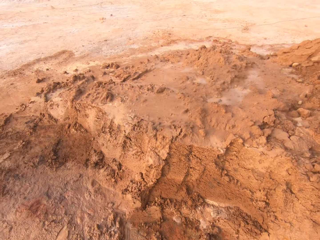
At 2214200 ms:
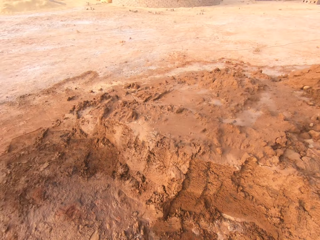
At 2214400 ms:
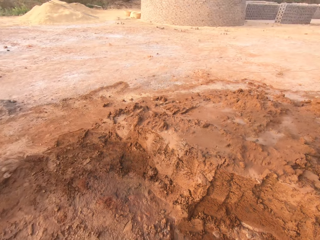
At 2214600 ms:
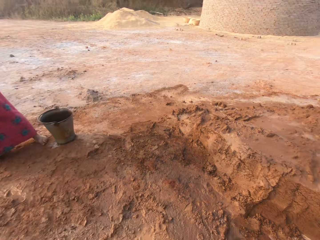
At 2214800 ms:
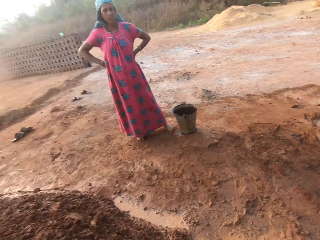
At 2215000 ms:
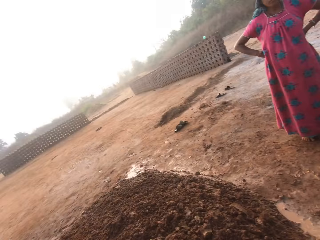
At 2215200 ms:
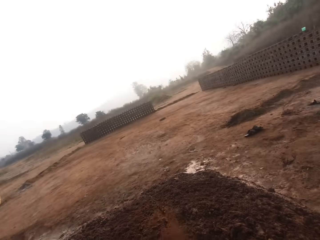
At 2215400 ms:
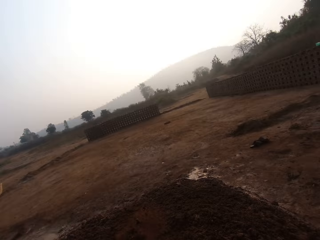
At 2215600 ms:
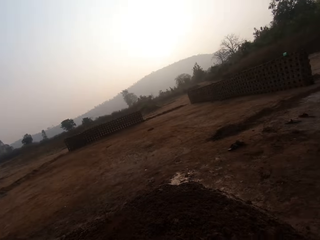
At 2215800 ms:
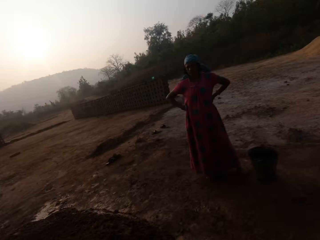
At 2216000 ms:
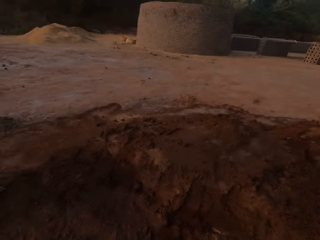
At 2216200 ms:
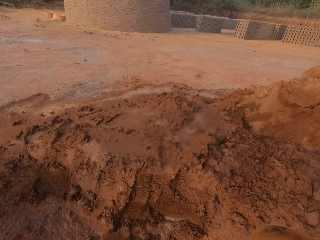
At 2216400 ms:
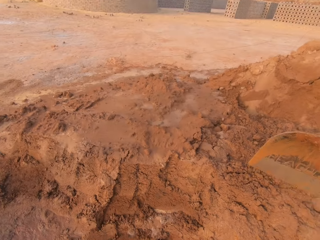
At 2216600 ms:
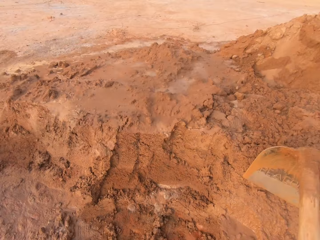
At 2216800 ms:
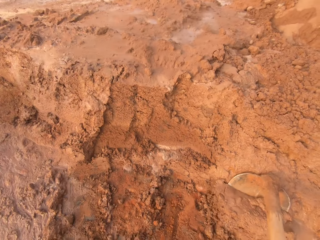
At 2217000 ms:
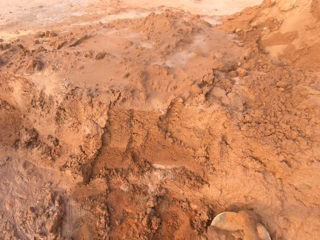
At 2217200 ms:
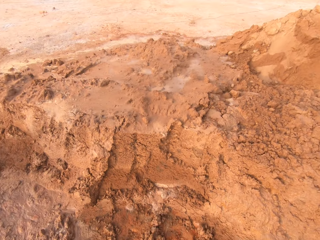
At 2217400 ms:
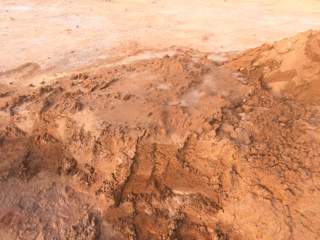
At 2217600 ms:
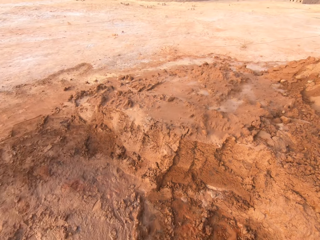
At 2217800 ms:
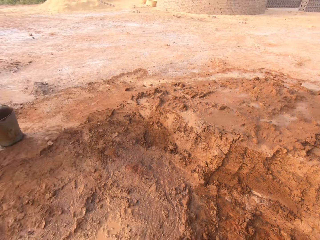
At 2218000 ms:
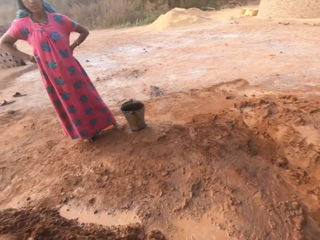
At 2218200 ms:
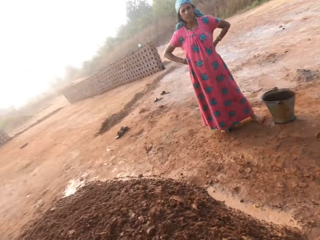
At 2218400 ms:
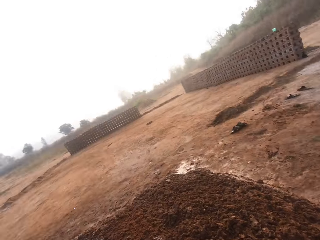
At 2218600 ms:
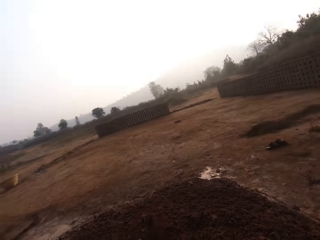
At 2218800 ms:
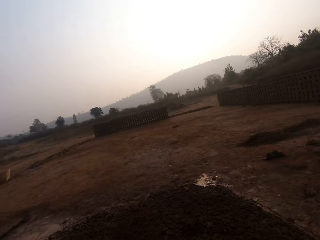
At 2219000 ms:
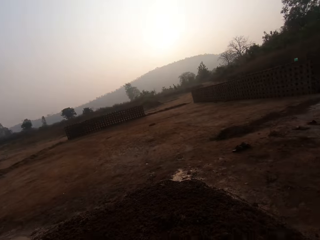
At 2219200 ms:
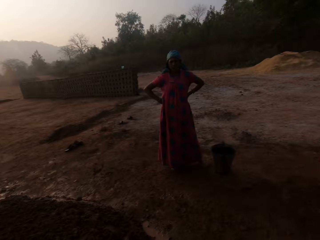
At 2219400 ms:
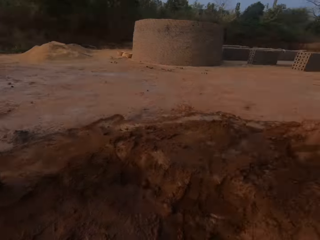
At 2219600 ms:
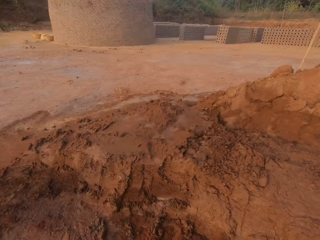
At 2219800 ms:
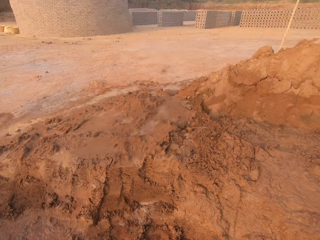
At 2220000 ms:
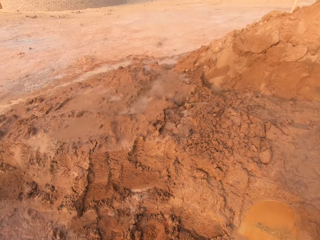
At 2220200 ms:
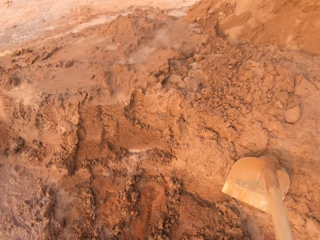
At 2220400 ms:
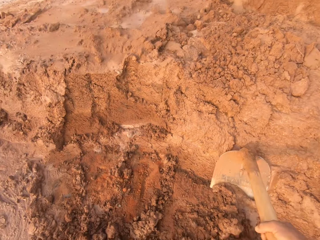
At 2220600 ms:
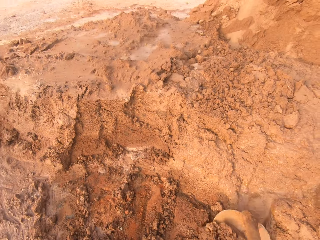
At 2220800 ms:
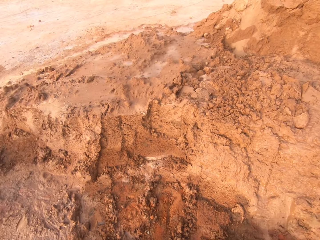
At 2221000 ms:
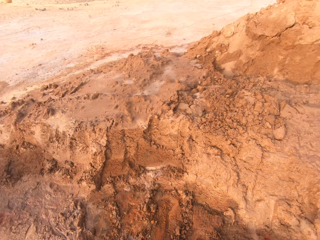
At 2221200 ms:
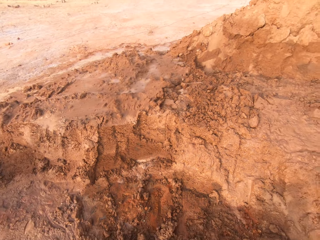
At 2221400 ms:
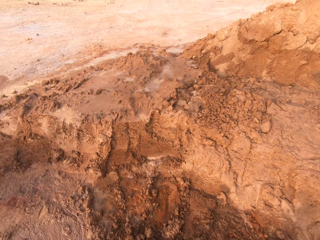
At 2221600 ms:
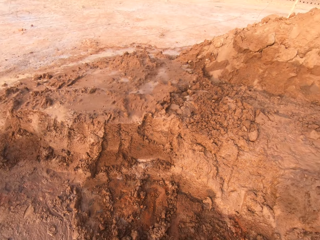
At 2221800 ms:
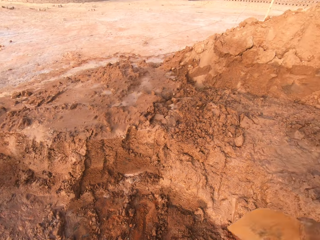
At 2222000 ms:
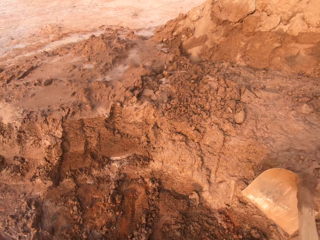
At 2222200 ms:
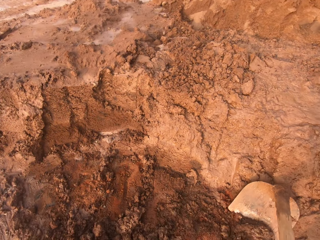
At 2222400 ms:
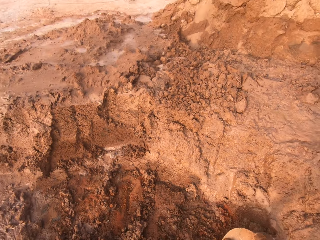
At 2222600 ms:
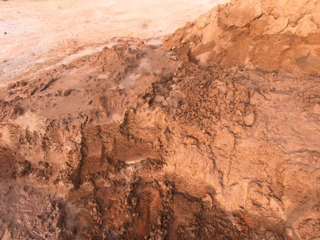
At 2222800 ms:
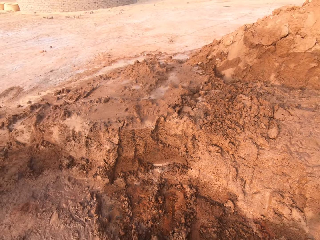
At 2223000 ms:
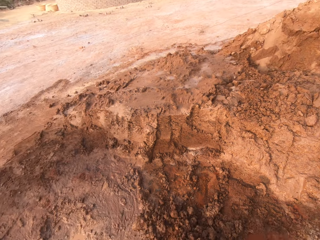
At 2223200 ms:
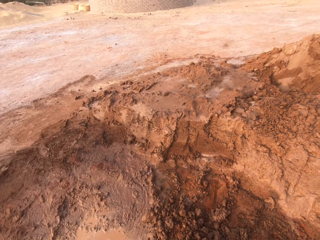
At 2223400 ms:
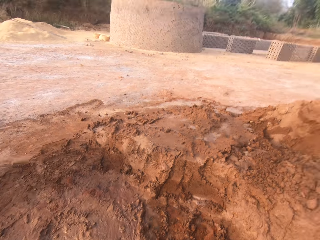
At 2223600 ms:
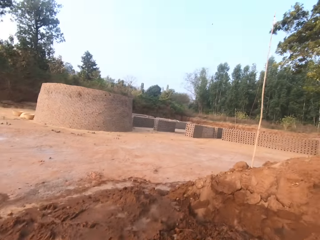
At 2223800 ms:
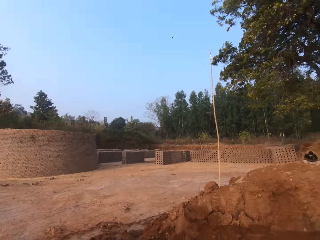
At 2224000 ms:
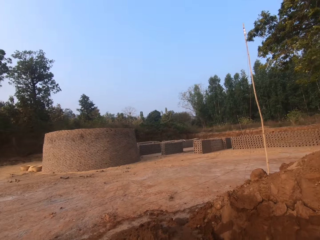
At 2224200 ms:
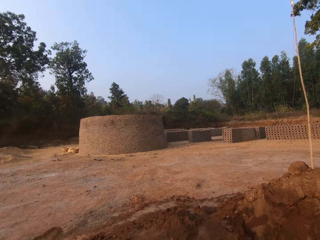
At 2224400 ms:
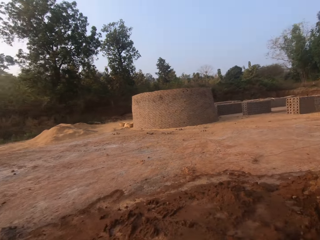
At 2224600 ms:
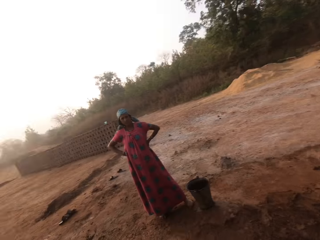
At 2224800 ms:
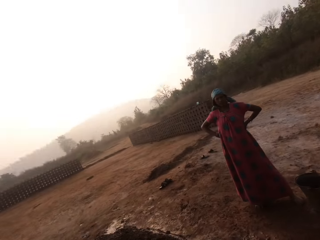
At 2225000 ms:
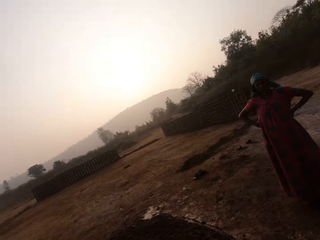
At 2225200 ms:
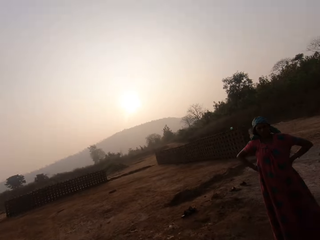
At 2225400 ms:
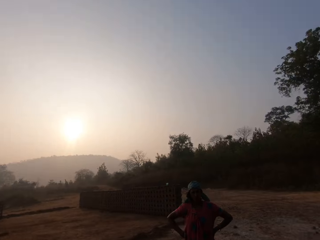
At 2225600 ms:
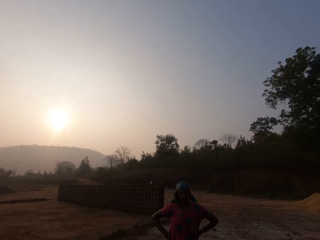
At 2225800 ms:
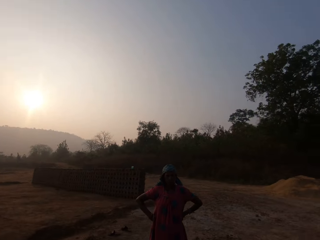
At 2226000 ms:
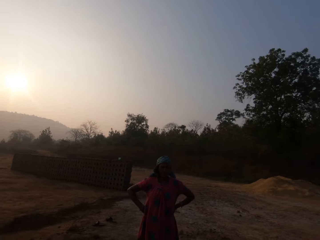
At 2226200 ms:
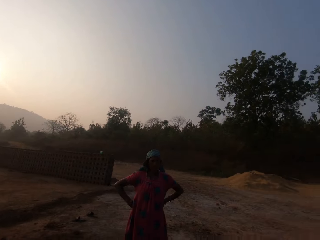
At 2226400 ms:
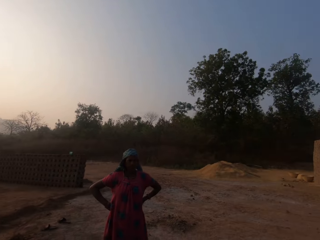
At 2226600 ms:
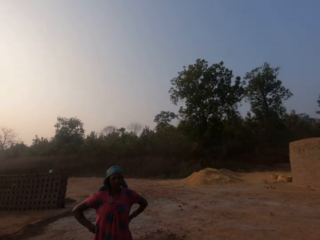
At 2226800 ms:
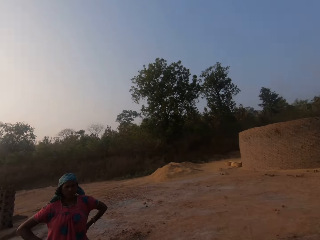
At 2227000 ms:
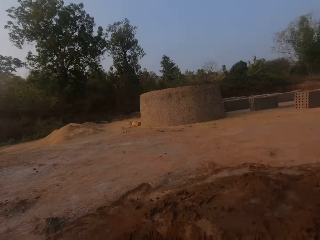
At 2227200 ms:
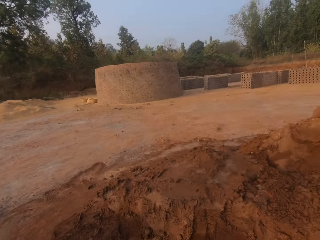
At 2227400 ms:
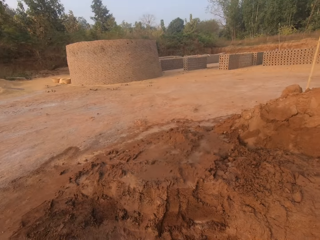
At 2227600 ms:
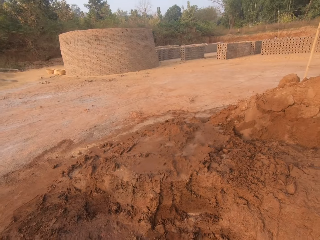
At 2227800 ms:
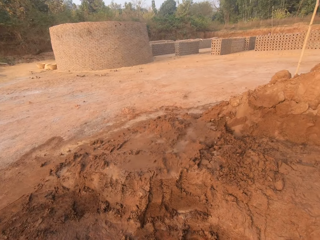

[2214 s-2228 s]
The camera wearer moves the soil with the hoe. They pour the sand on the ground with the hoe in both hands. They pick sand from the ground with the hoe in both hands. They pour the sand on the ground with the hoe in both hands. They dig the ground with the hoe in both hands. They move the soil with the hoe. They converse with the man and the woman.

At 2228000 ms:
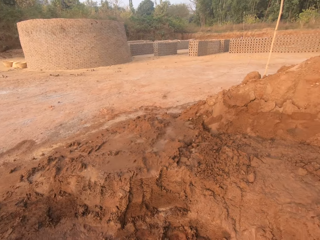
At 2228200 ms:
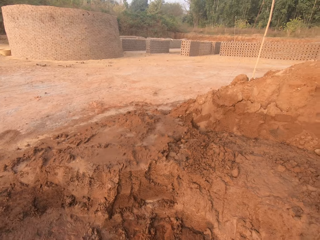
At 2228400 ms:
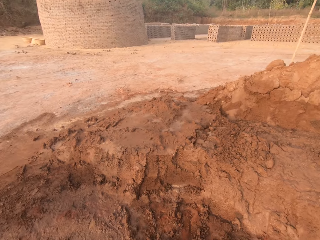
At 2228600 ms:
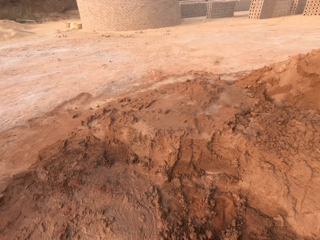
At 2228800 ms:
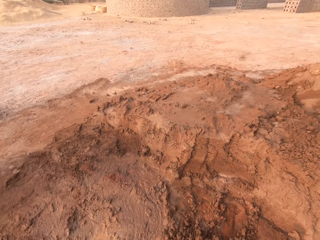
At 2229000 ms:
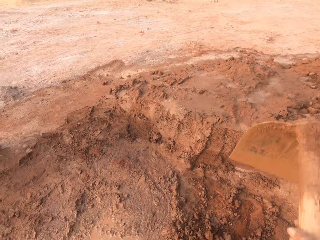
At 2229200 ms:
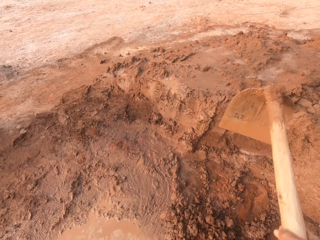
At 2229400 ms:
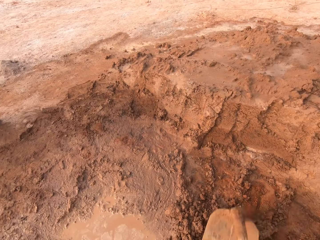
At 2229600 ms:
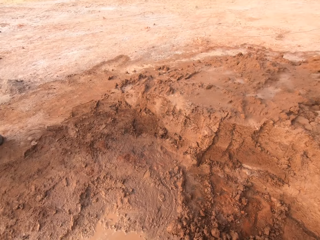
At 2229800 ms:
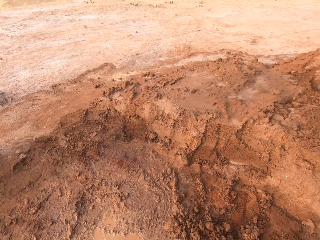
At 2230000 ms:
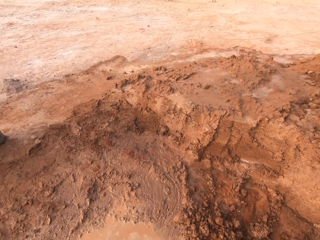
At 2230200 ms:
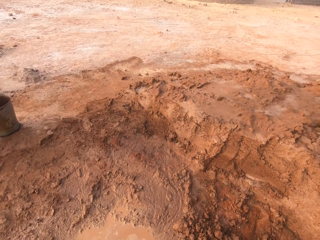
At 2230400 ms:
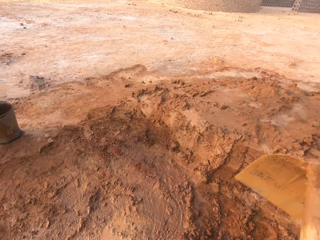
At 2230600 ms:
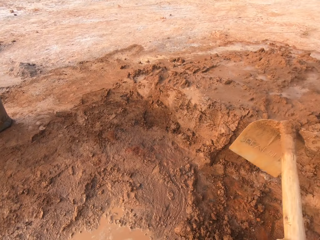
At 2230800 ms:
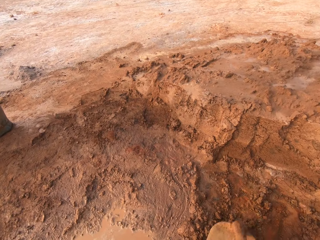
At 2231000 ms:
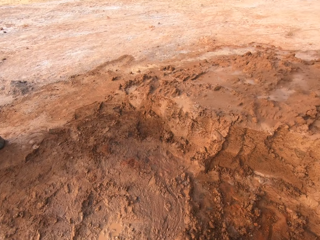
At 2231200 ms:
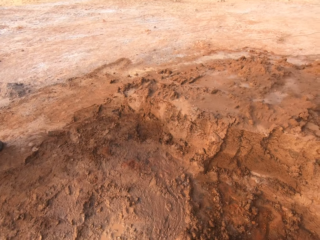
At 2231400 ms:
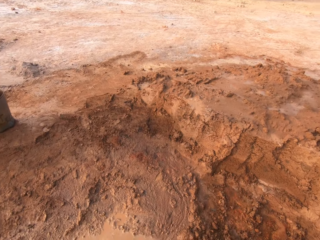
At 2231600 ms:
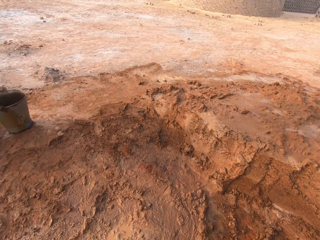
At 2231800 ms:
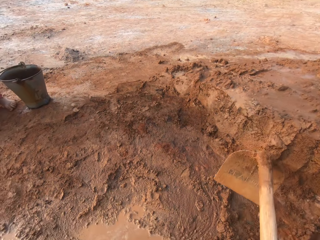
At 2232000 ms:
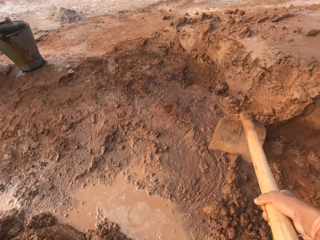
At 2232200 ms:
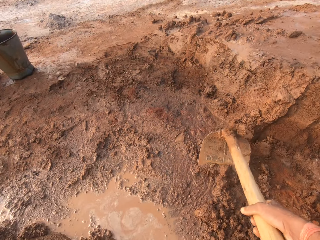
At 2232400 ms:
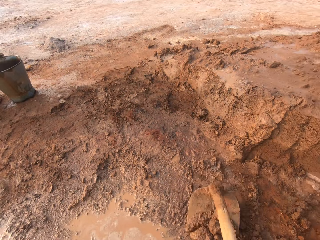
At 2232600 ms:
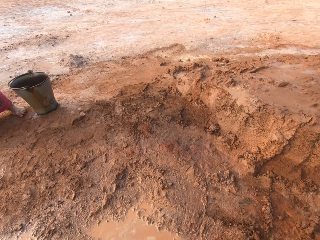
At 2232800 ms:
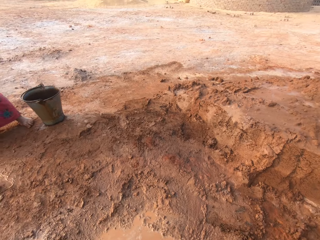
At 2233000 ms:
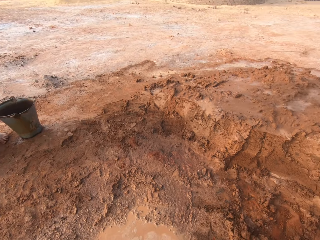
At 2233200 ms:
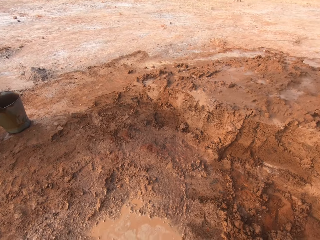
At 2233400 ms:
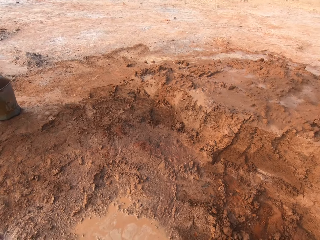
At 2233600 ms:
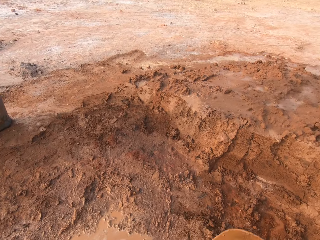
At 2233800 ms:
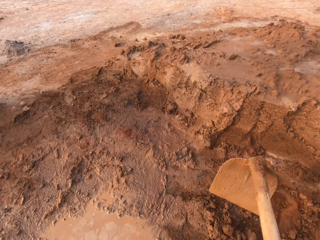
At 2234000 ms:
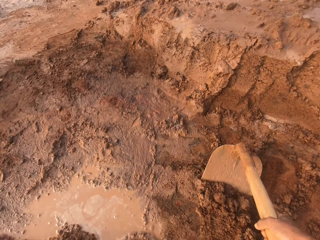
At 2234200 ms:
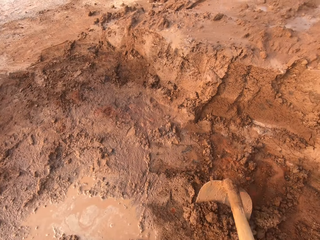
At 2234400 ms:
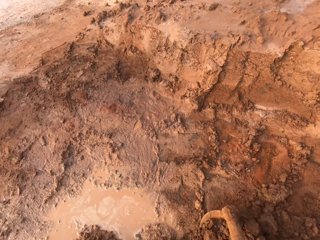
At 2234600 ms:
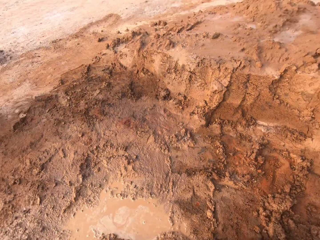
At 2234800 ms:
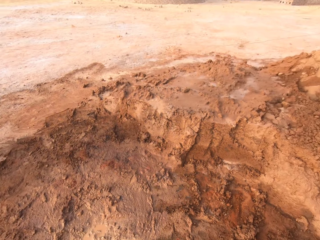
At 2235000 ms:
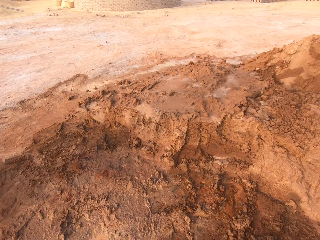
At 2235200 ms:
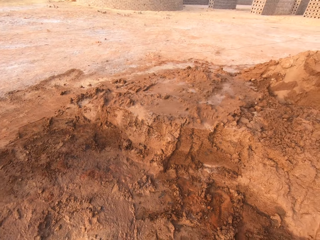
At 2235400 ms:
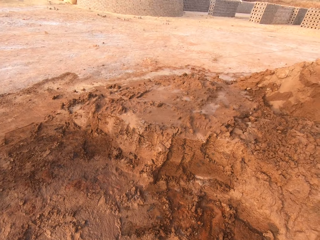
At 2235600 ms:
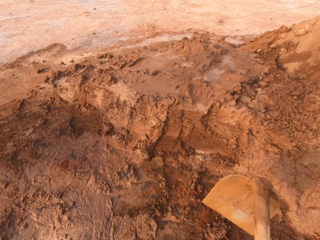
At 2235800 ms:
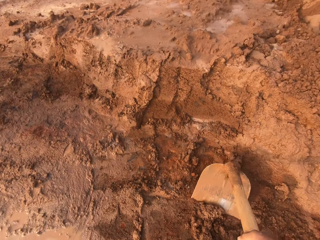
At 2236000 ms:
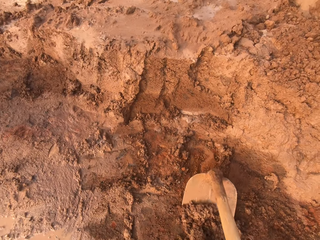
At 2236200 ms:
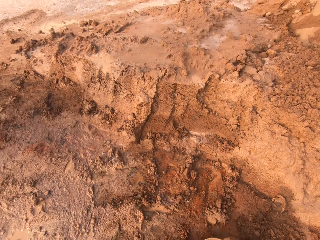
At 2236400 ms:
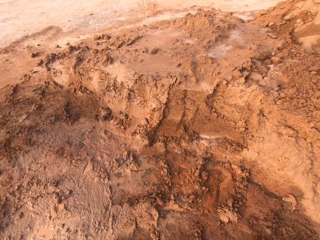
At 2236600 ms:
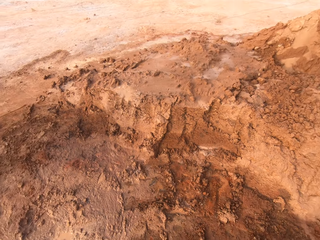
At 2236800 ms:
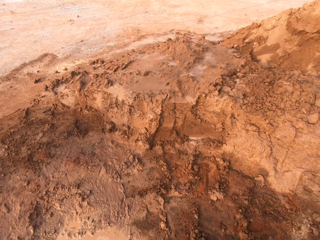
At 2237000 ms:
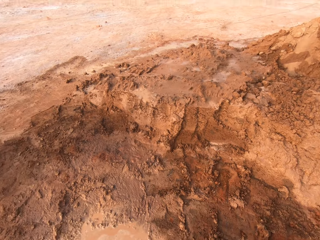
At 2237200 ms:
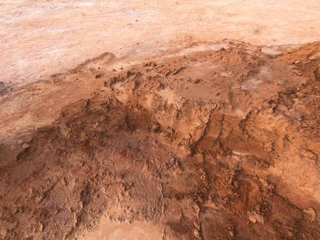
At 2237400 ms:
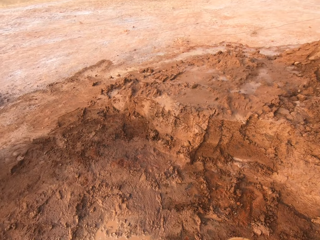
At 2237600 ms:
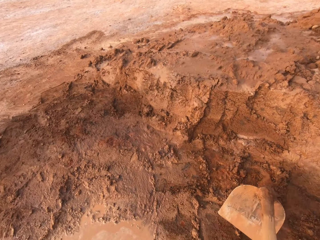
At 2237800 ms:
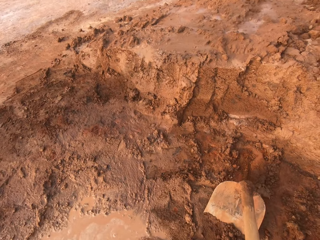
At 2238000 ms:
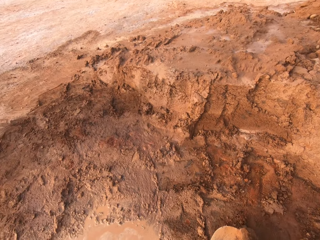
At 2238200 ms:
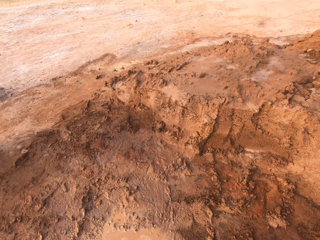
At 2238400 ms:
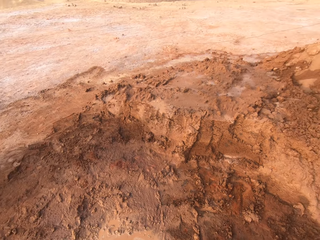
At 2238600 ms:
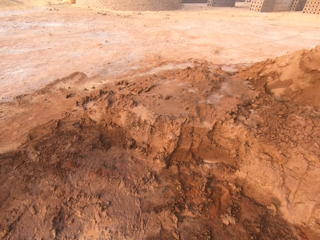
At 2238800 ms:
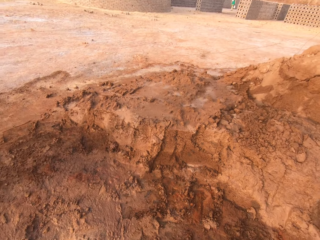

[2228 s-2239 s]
The camera wearer digs the ground with the hoe in both hands. They move the soil with the hoe. They talk. A person talks to the camera wearer.
